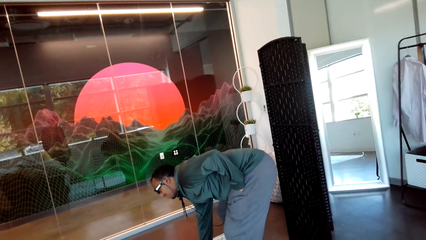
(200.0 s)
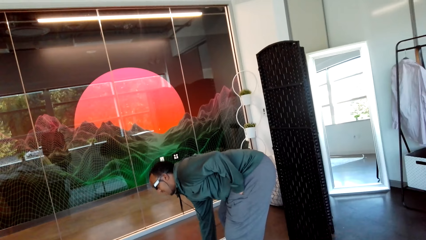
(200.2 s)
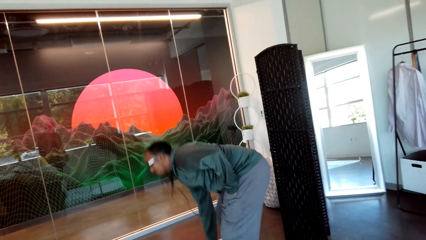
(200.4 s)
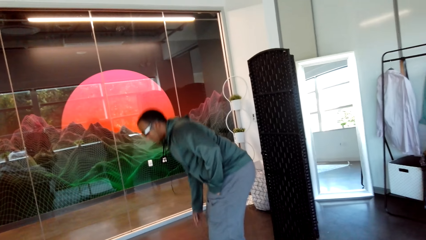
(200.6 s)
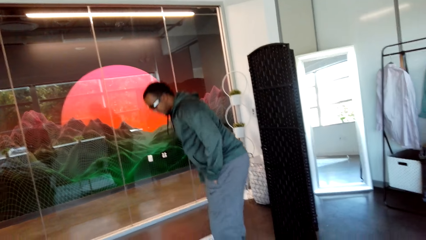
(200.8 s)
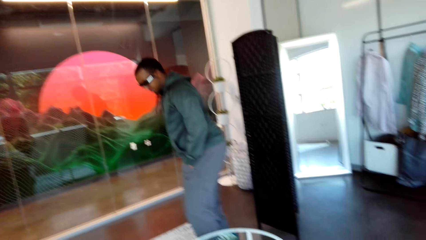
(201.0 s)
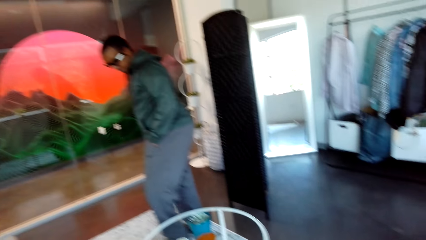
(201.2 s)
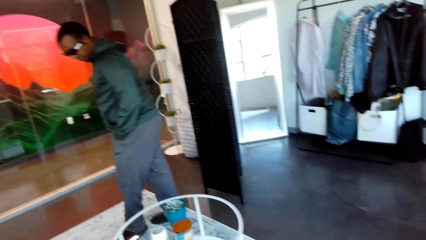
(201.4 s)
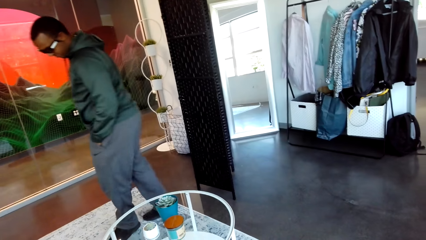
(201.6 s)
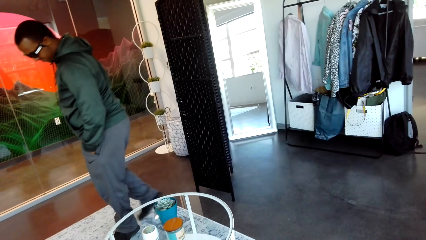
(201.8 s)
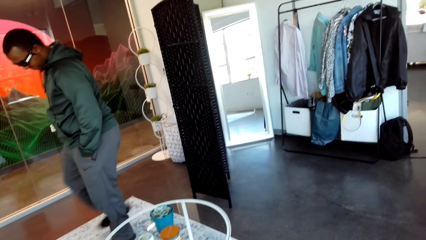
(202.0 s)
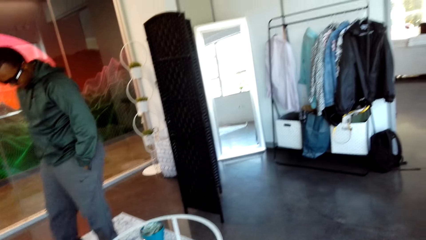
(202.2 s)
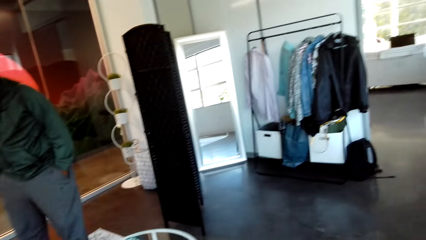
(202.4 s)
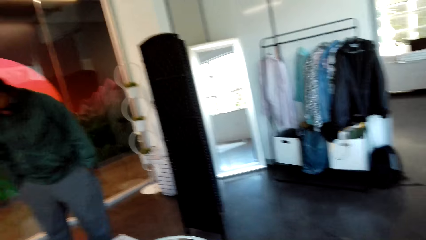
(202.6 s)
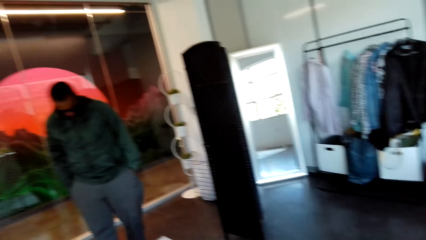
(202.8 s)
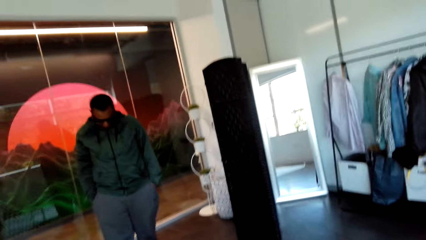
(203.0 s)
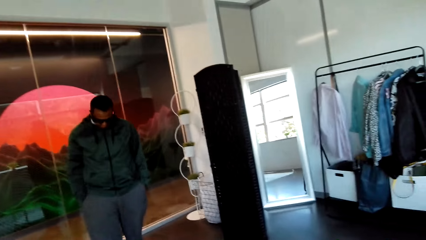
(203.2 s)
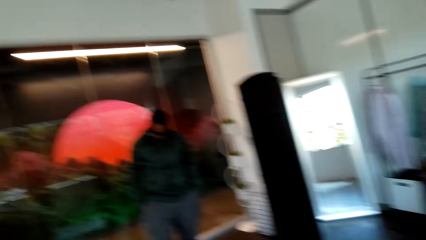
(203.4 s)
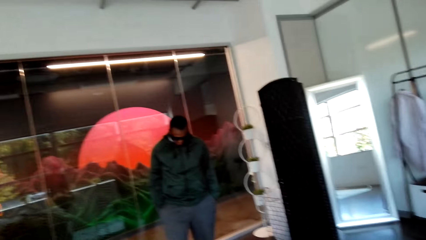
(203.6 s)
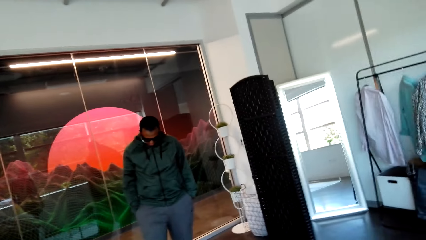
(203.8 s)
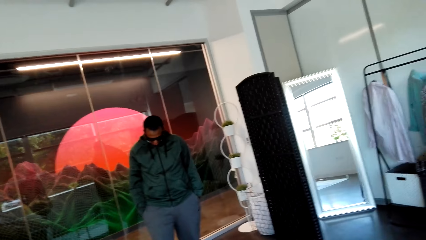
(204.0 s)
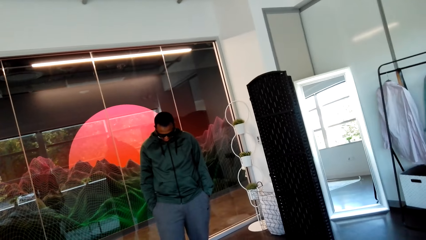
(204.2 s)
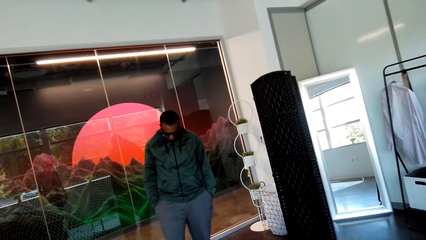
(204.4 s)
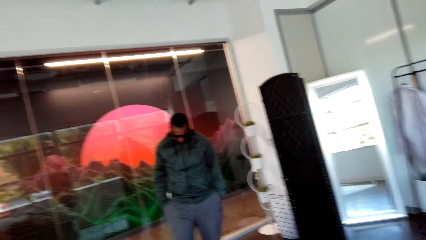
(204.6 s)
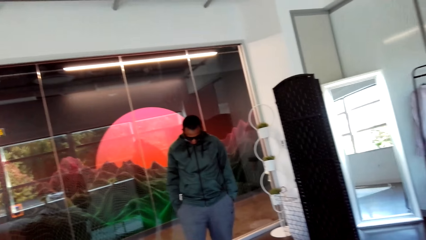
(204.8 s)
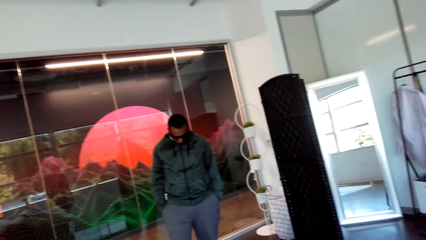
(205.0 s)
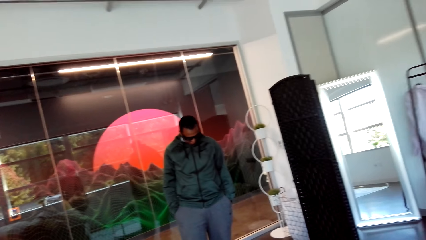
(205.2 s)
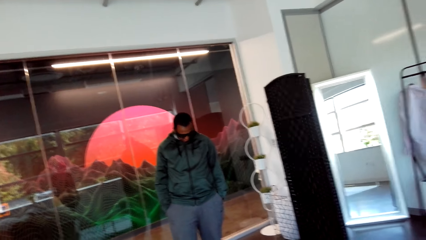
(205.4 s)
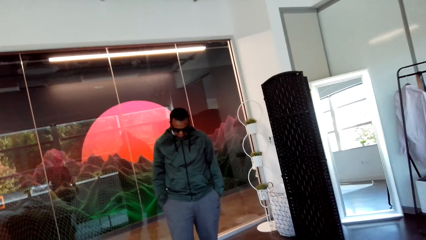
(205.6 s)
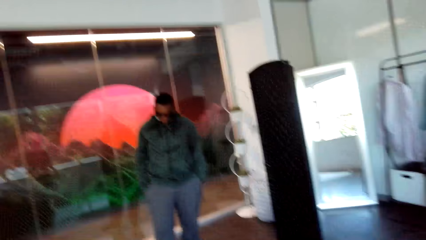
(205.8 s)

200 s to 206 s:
The camera wearer converses with a man.

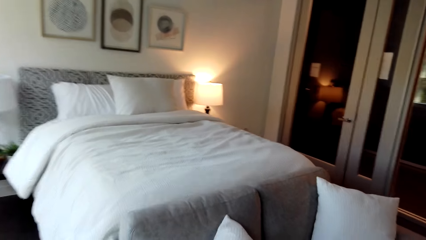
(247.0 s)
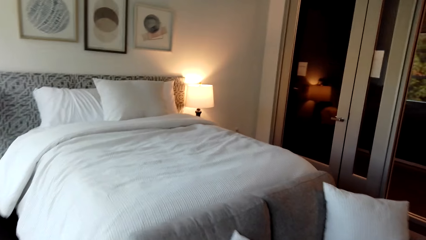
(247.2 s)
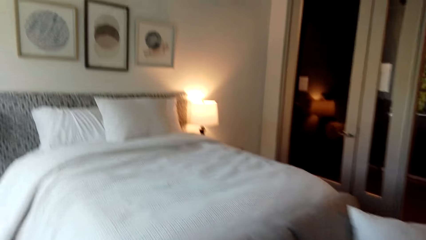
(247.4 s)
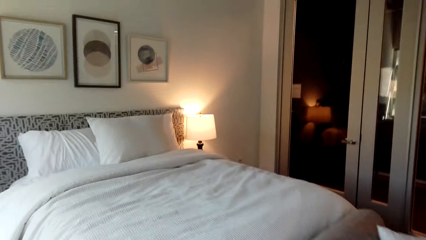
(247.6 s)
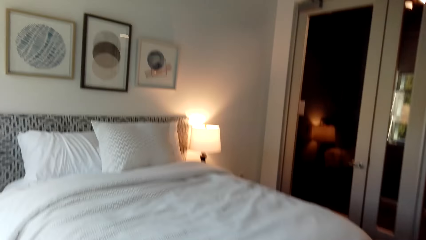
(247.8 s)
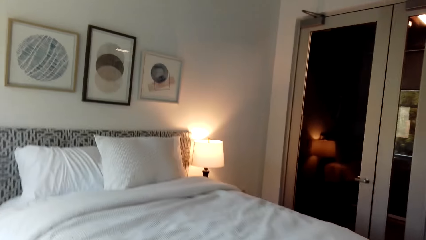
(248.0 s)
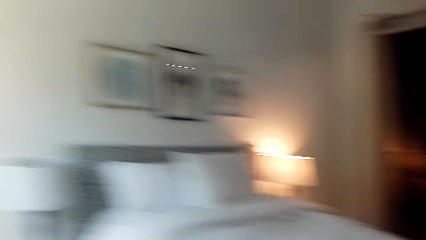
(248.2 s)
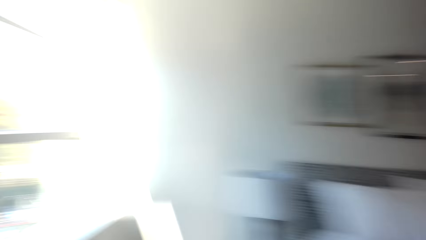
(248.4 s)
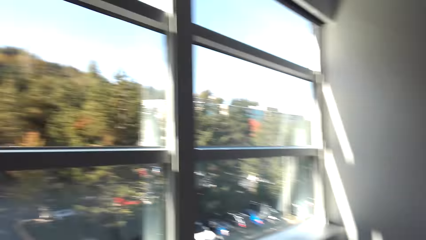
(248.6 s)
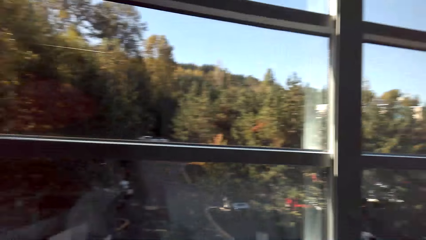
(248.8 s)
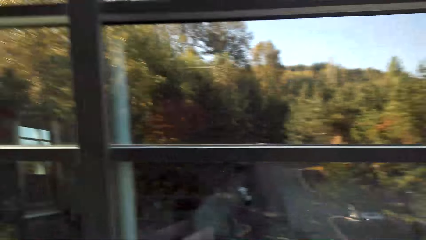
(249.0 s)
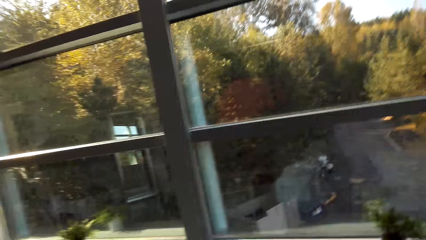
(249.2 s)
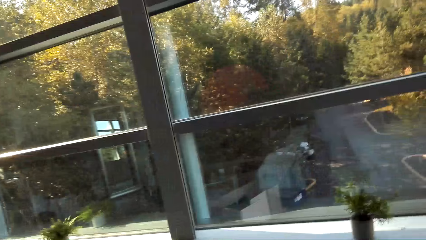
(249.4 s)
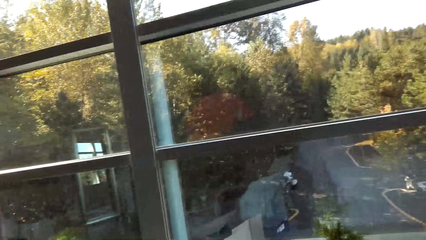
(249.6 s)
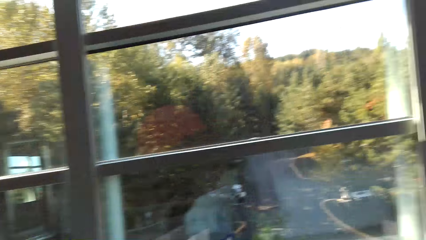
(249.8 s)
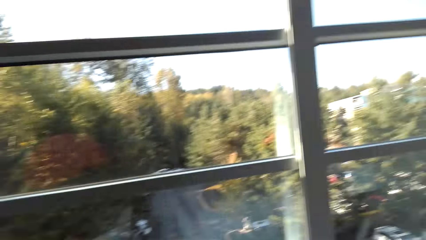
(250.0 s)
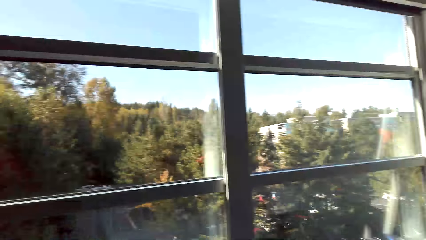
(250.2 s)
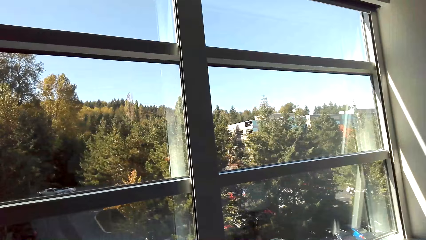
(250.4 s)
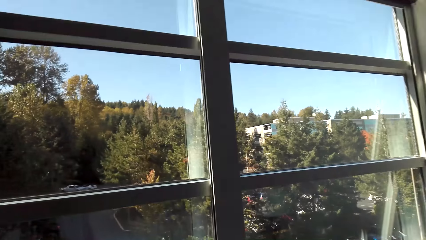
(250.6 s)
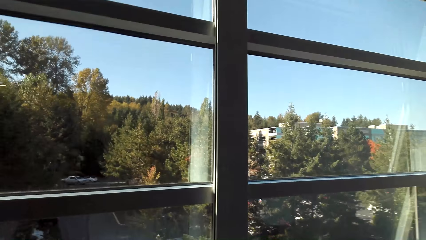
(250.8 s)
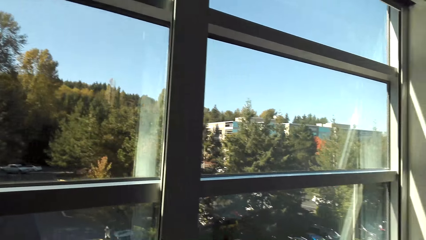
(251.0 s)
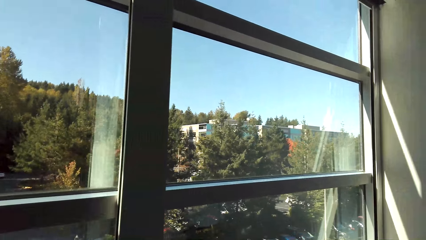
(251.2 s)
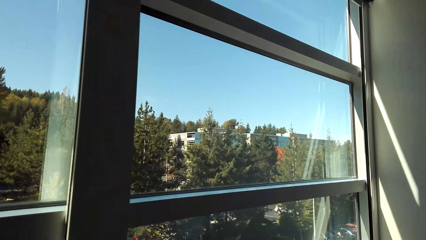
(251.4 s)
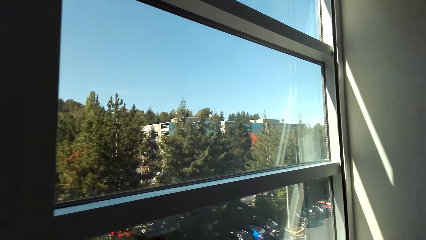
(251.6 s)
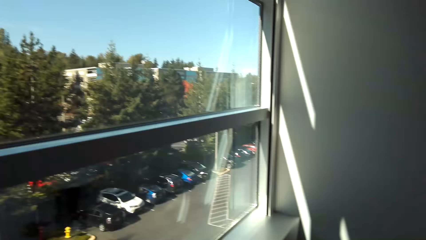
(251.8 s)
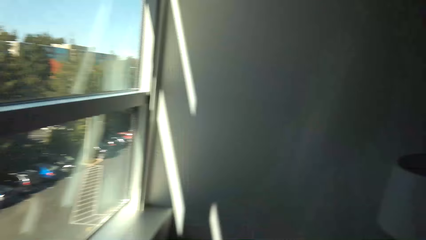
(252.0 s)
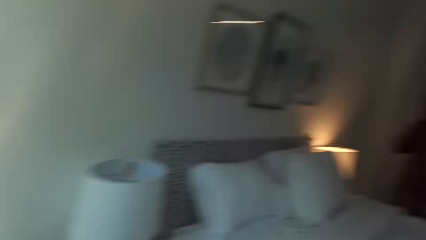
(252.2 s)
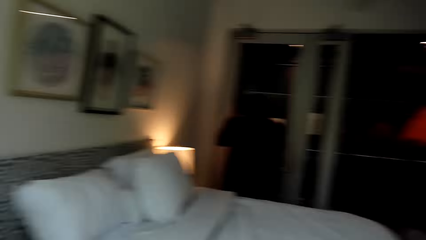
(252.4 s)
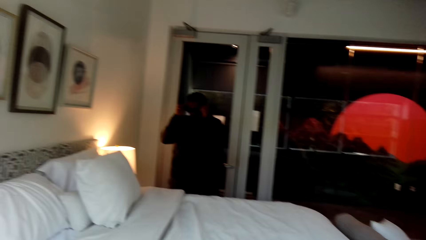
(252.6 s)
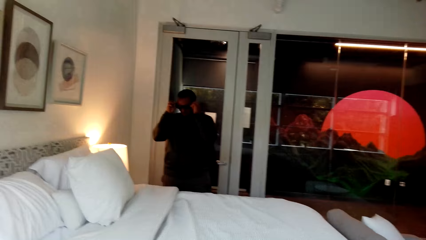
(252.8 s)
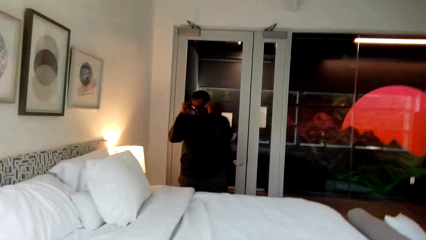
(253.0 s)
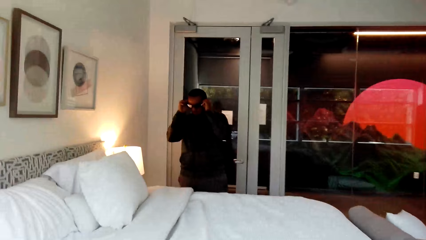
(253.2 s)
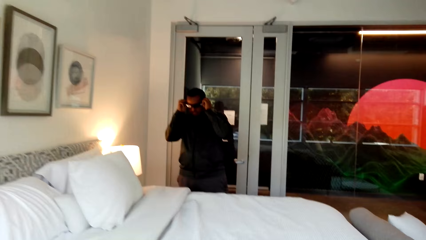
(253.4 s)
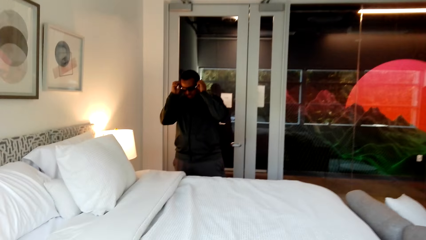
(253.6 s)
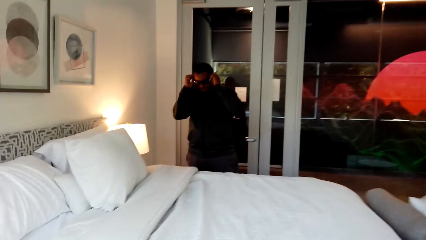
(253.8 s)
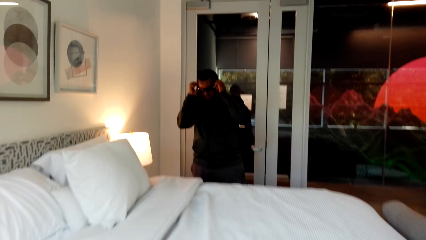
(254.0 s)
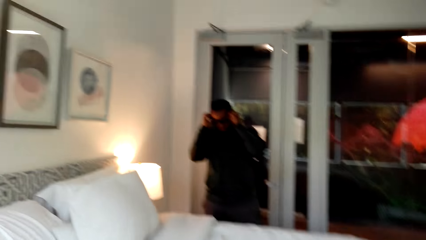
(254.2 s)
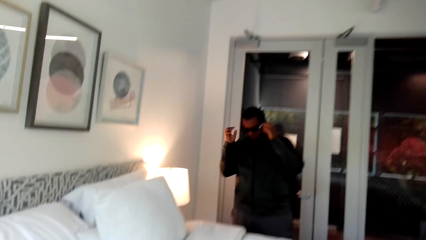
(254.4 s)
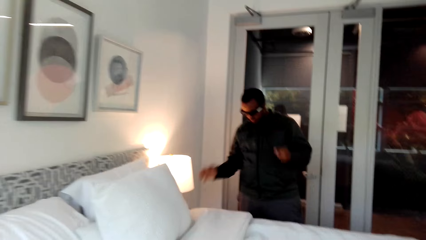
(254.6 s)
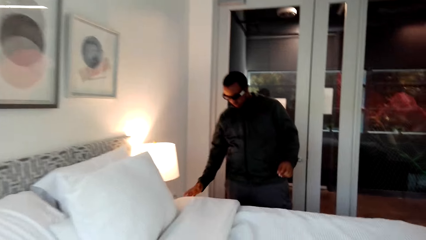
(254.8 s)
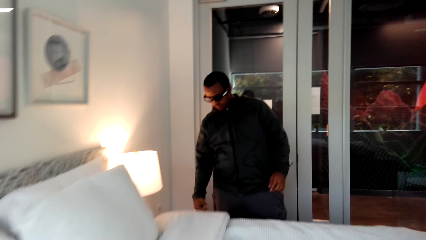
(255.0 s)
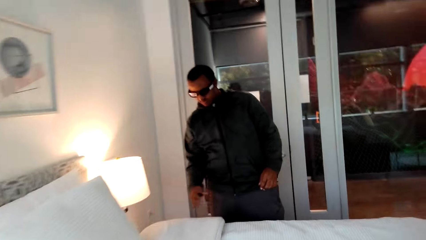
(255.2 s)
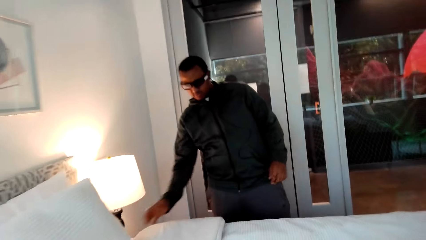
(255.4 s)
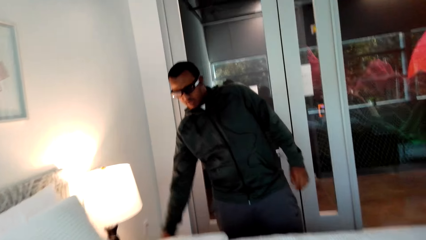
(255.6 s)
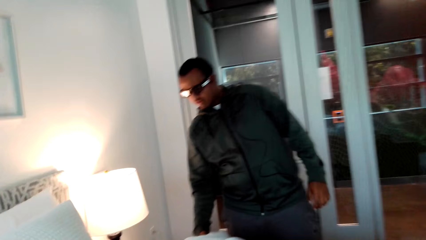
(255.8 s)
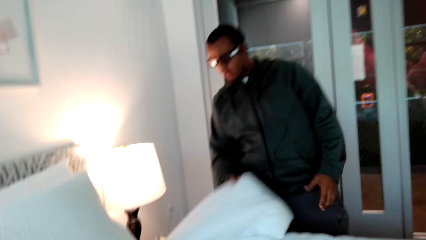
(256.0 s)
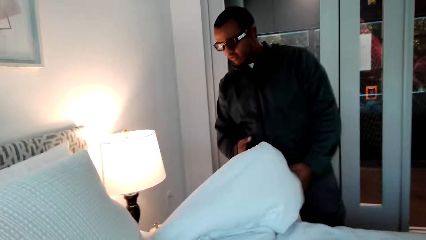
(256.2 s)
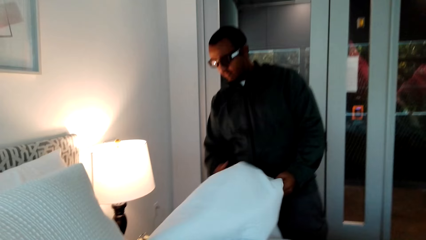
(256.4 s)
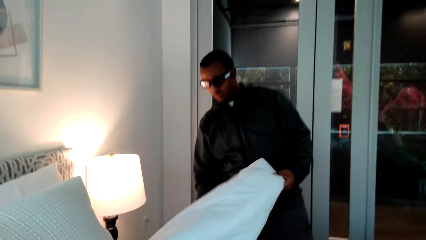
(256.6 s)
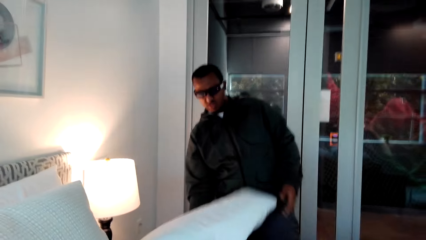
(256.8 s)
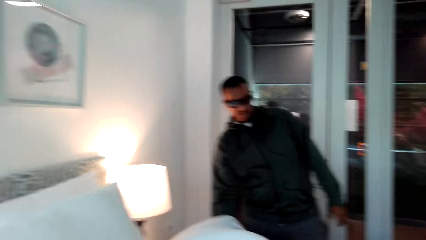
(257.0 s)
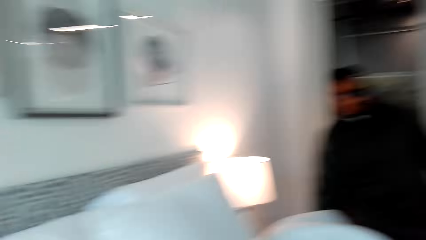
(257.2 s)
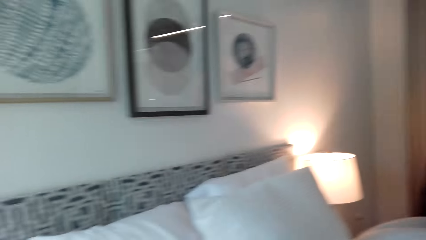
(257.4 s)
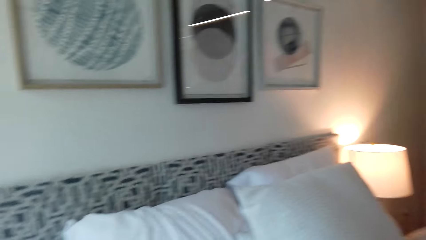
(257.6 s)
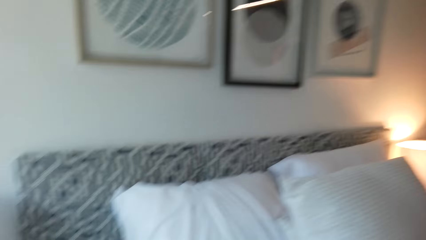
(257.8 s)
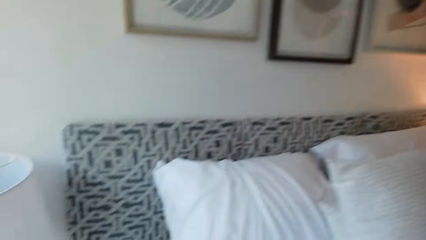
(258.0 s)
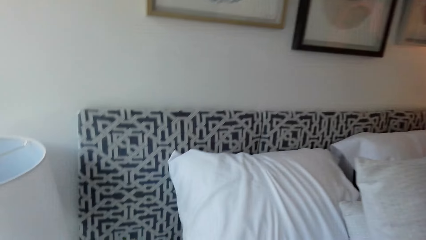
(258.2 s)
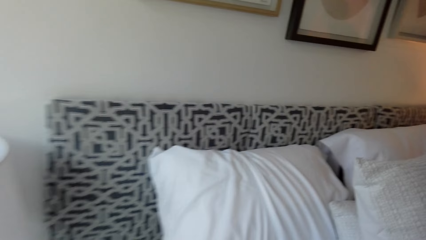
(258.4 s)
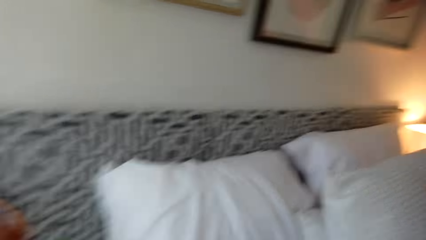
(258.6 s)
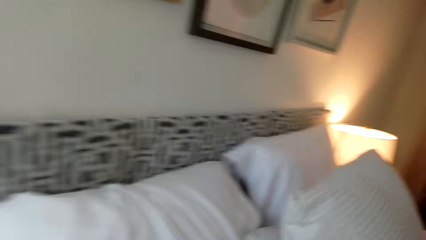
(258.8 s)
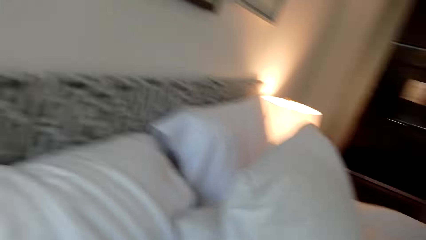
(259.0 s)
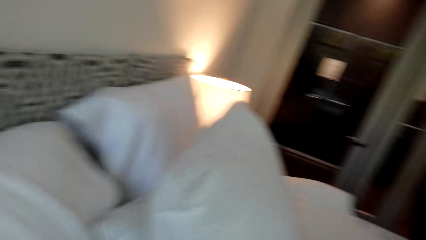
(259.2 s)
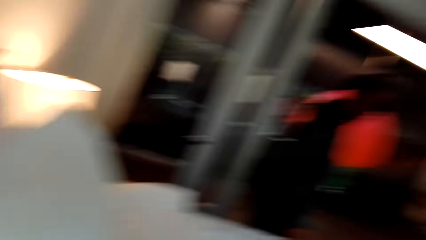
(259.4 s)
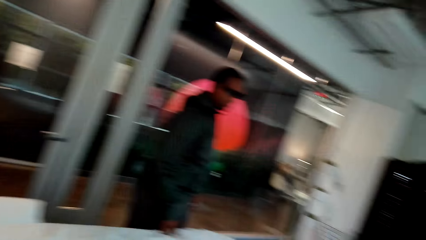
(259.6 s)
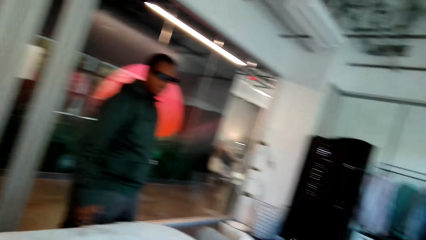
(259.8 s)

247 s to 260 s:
The camera wearer looks around the room. A man holds his glasses. The camera wearer converses with the man. The man lifts a blanket. The camera wearer converses with the man.
